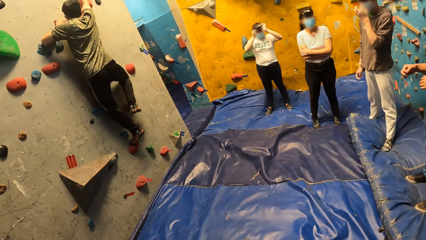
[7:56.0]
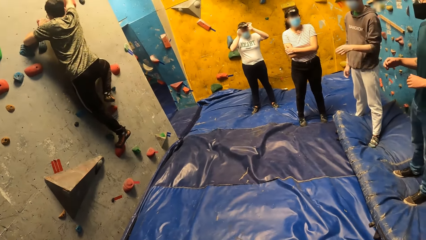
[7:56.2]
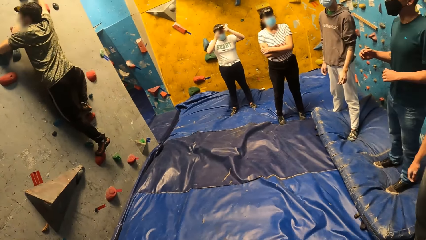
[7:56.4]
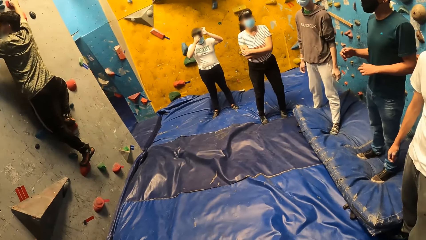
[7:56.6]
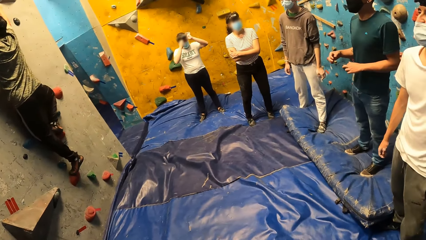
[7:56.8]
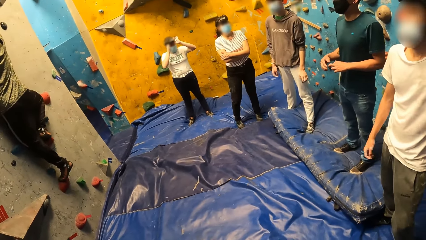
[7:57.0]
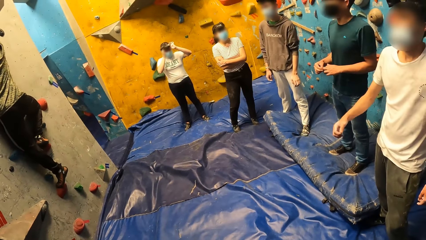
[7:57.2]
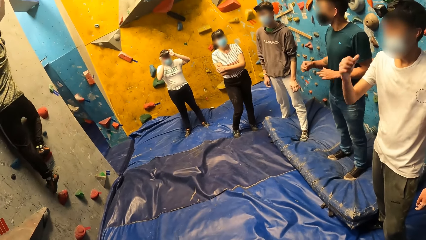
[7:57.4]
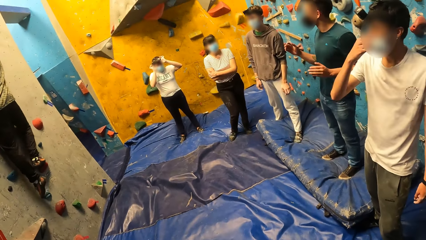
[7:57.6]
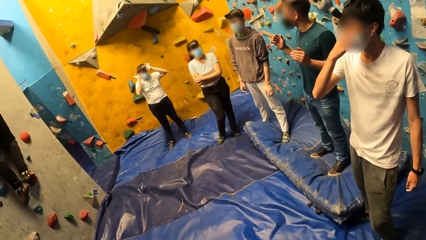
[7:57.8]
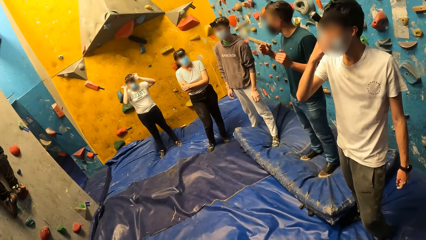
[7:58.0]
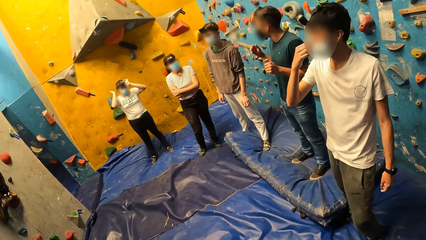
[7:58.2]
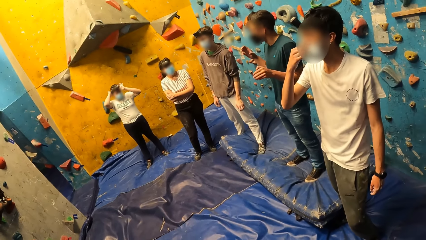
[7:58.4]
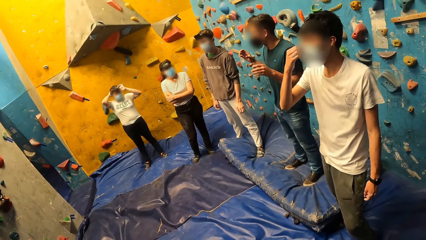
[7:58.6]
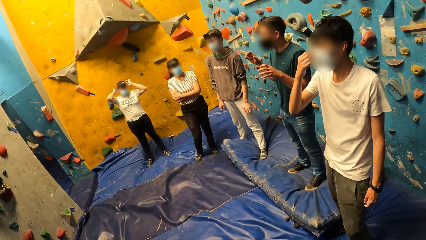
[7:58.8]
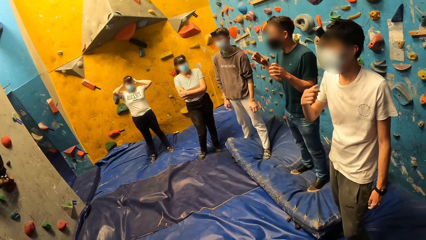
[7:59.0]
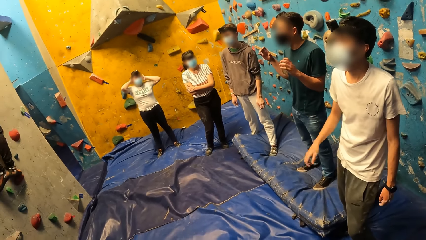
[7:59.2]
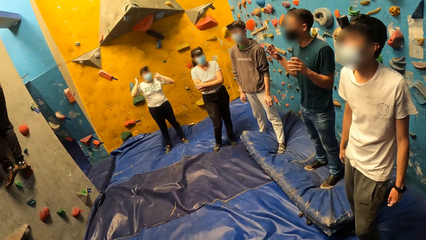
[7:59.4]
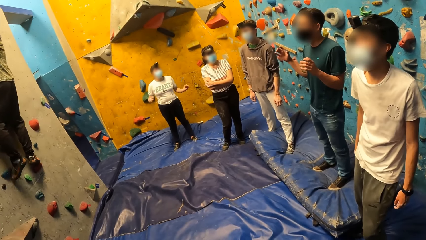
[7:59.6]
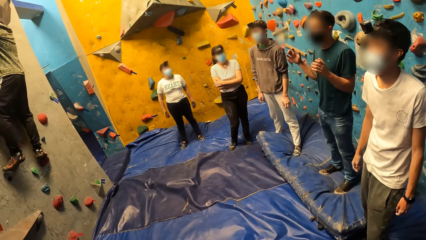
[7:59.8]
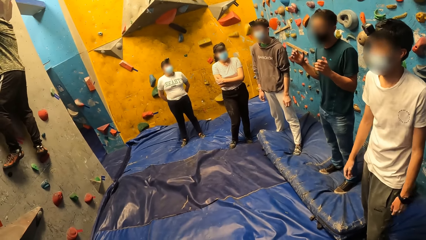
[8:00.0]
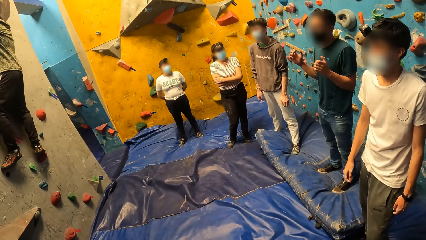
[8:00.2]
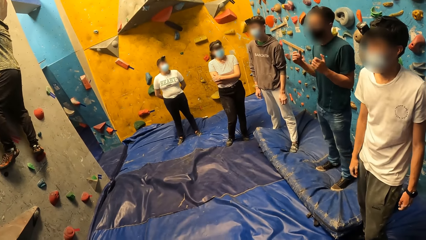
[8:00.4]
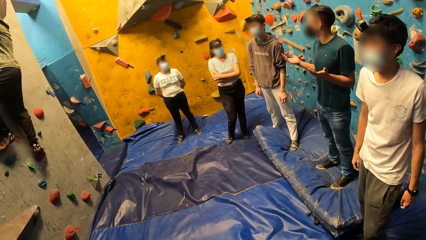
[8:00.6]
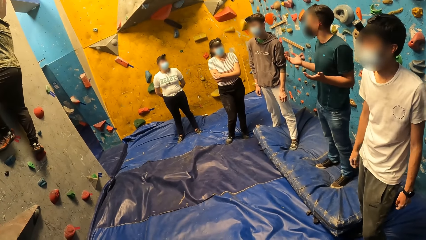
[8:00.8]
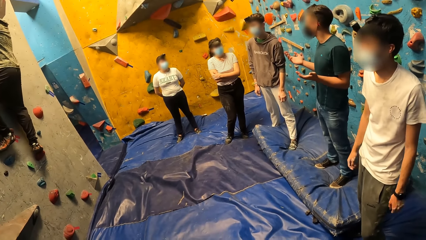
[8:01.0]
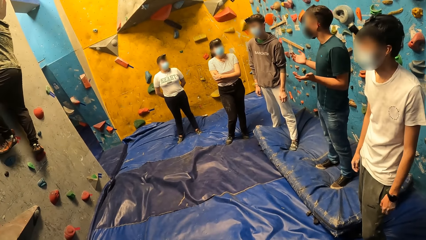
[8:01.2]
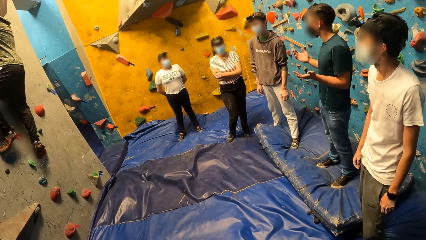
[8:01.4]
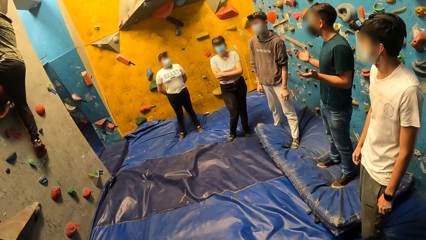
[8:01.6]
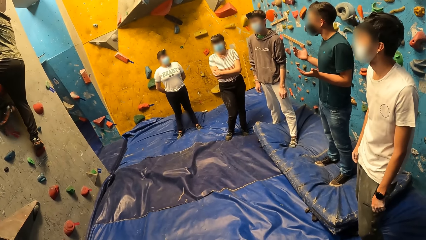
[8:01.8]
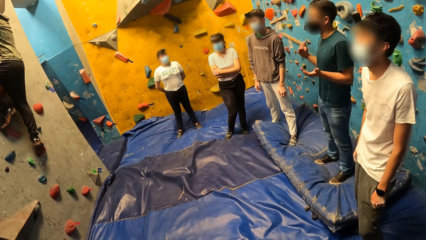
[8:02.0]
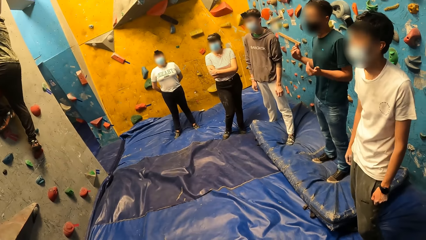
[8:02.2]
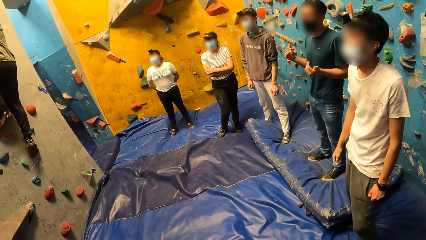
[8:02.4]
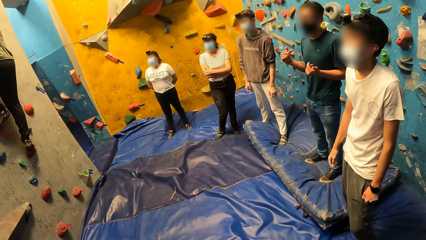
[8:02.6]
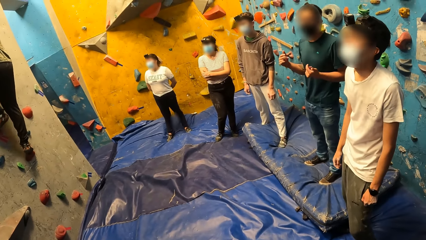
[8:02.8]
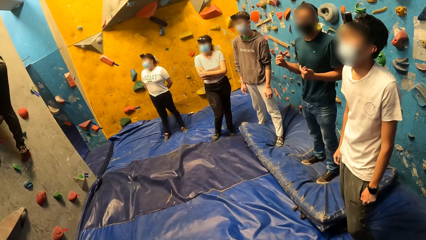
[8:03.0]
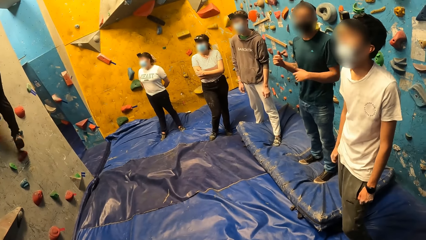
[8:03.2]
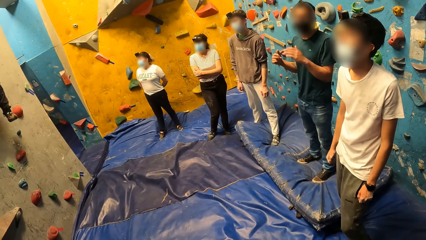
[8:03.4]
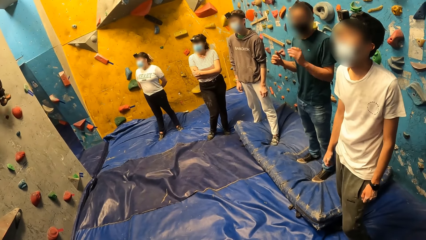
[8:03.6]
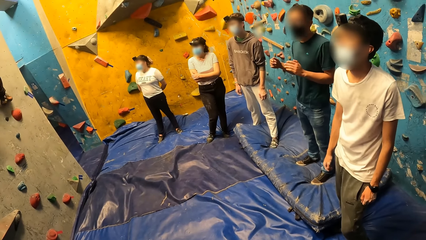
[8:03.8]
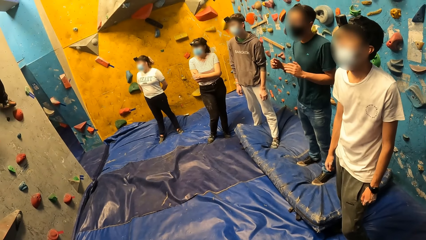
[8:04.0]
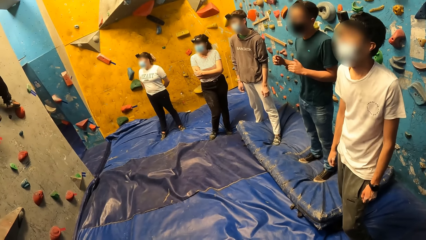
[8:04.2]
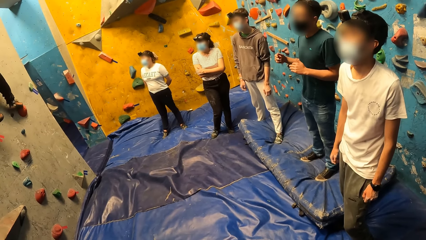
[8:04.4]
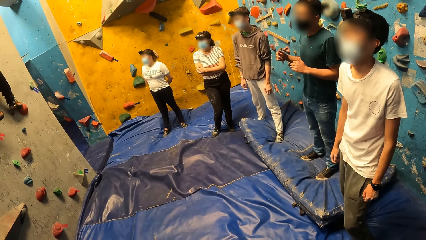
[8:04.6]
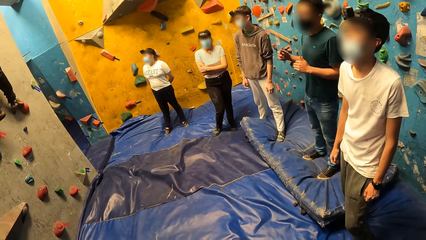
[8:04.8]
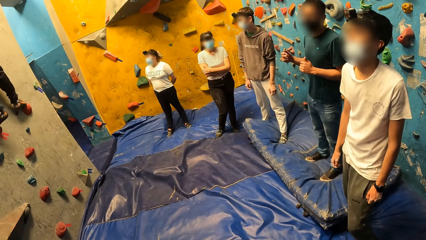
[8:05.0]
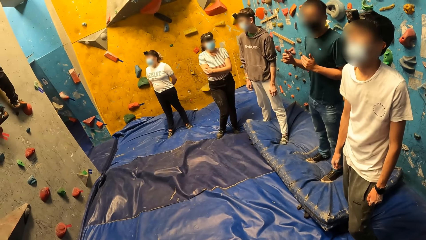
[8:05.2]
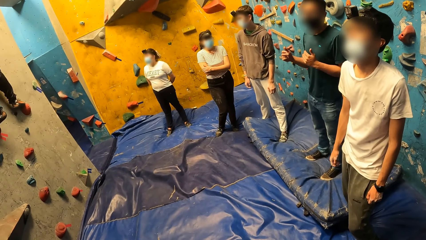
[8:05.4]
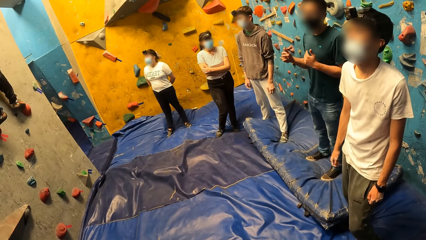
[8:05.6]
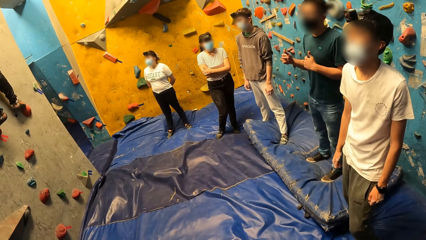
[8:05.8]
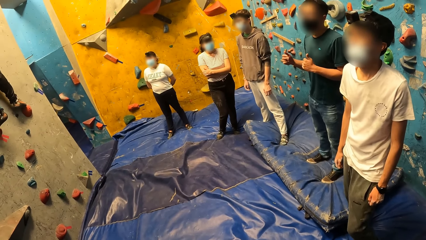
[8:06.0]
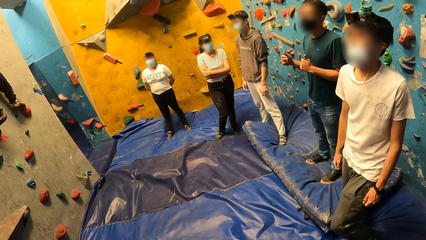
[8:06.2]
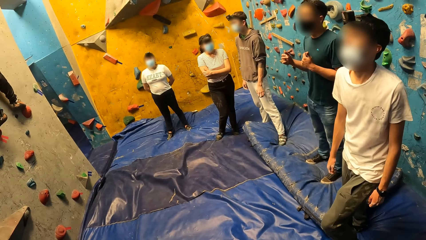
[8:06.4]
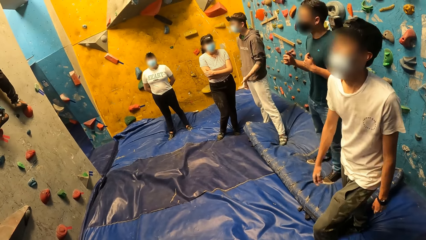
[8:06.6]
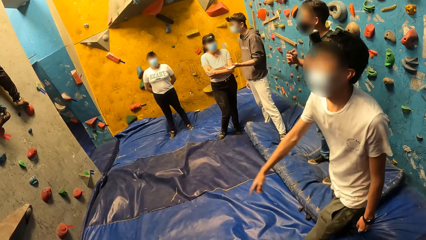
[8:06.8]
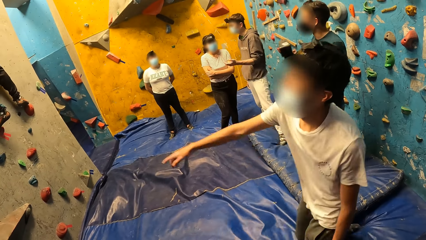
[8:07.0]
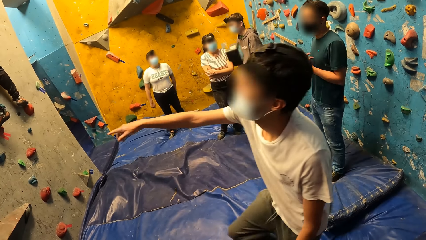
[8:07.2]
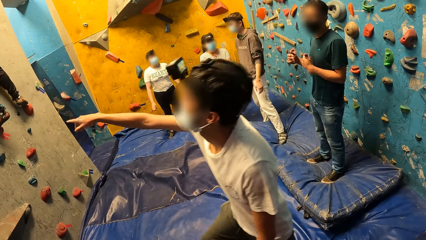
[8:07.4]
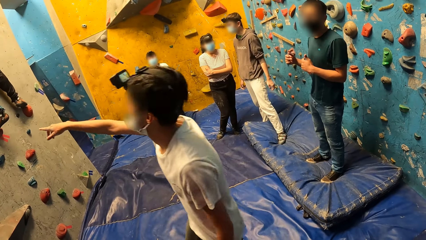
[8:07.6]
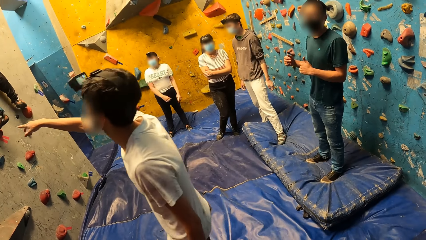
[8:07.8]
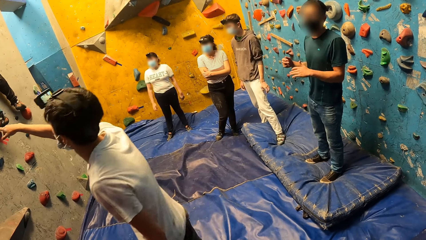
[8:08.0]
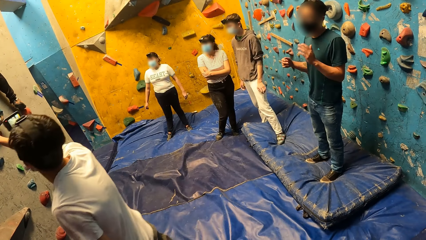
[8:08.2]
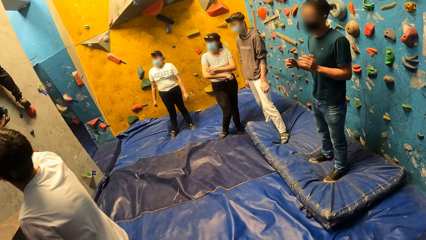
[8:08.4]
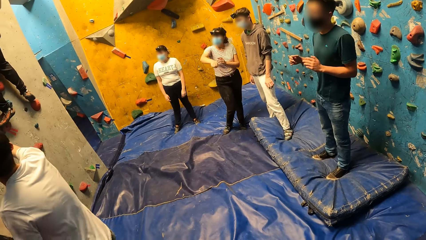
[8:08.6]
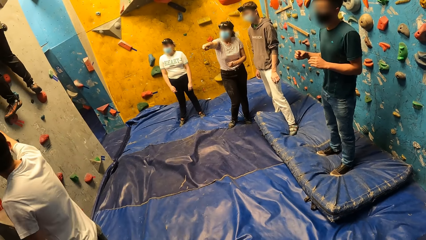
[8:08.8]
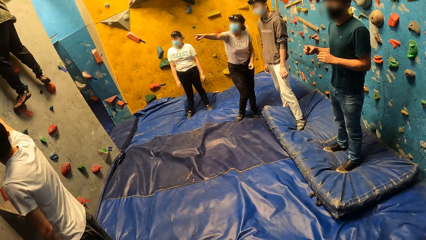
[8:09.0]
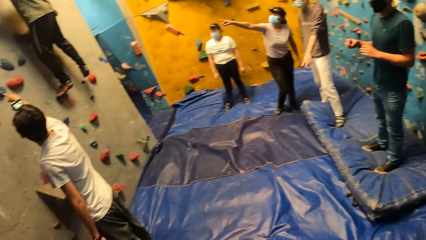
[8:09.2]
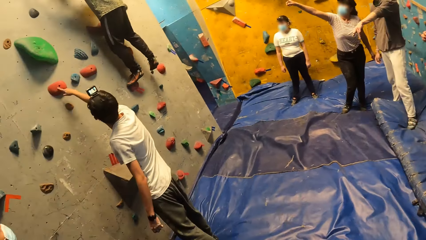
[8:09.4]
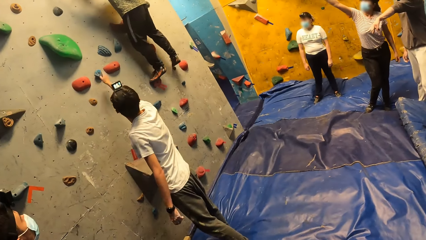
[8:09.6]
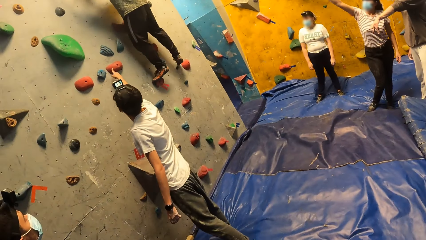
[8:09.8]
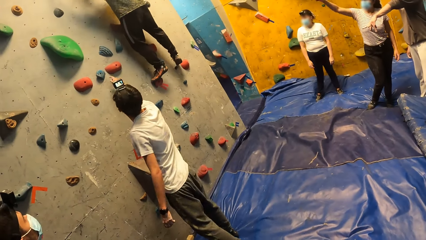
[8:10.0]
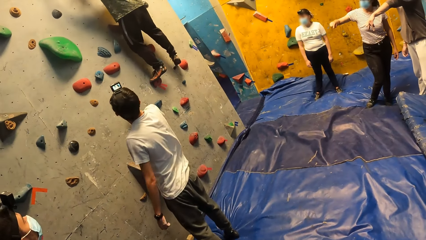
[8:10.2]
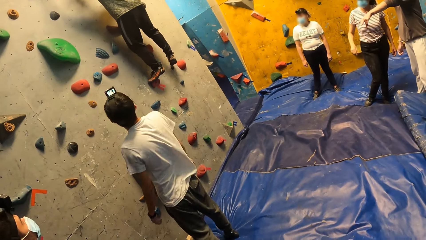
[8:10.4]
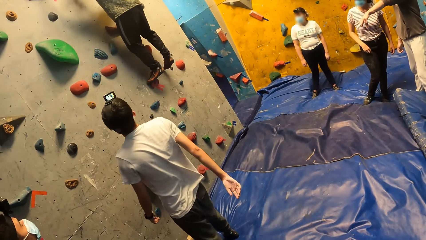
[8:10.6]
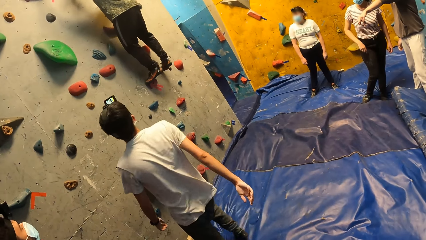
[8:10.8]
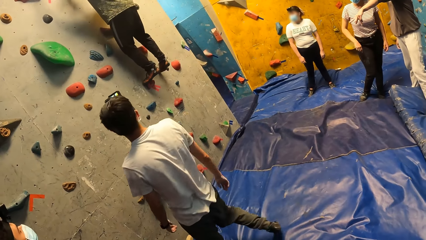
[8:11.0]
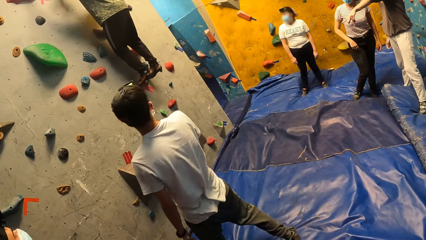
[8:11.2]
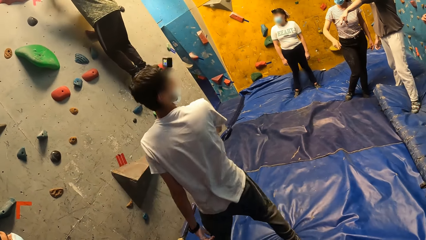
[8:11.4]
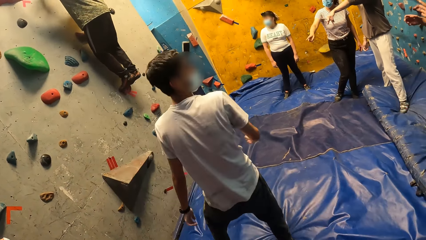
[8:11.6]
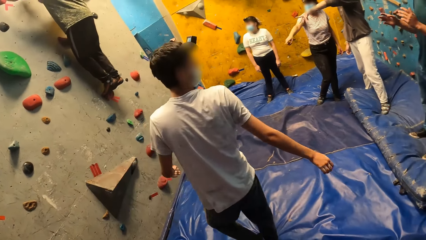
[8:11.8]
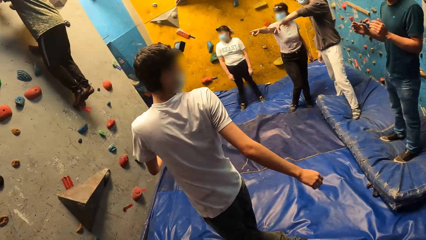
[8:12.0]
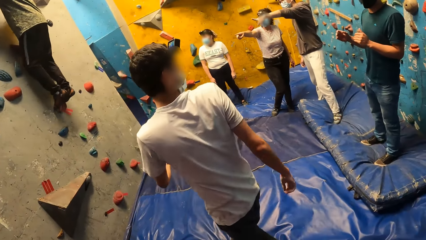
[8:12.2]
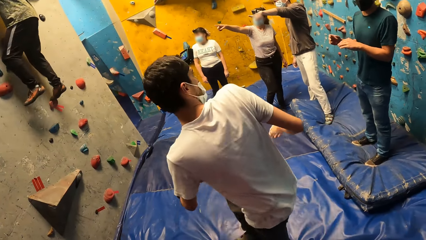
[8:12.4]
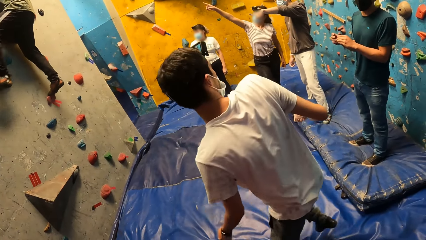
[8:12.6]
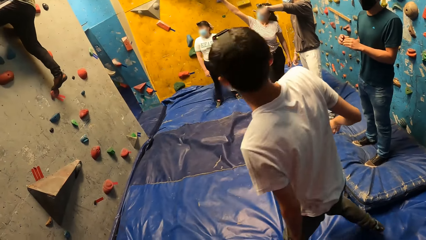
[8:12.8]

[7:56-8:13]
A man aligns the mask on the face. Another man sways hands. The second man points on the wall. A woman points a hand. The first man touches the climbing holds with his right hand. A third man points a hand.
